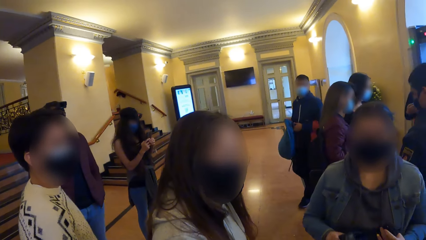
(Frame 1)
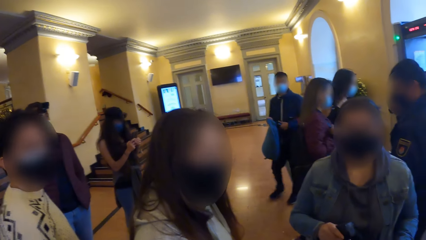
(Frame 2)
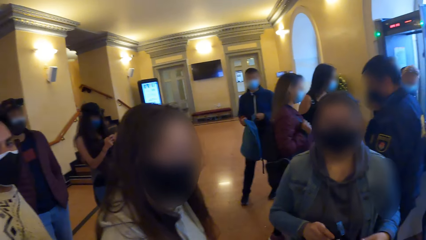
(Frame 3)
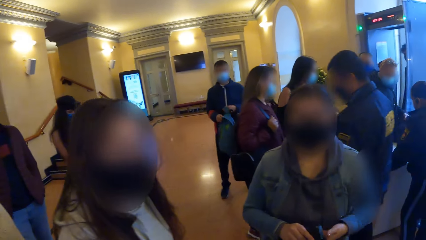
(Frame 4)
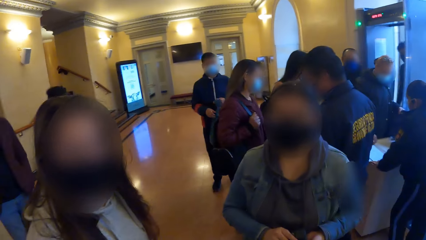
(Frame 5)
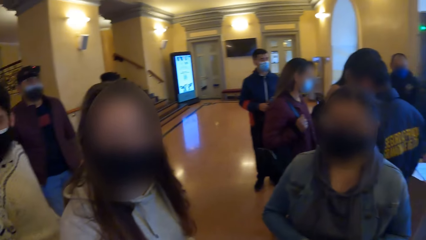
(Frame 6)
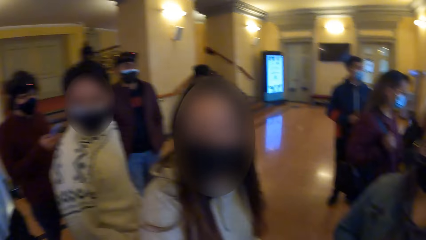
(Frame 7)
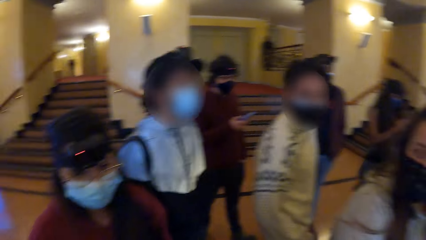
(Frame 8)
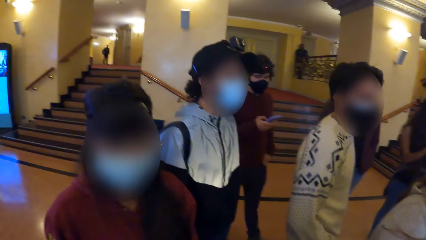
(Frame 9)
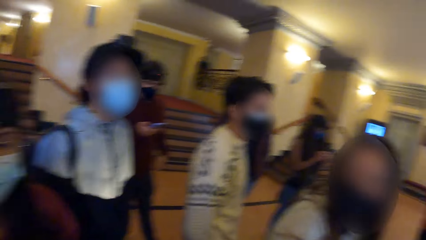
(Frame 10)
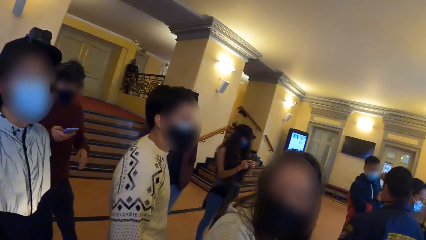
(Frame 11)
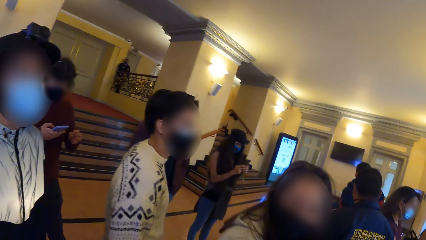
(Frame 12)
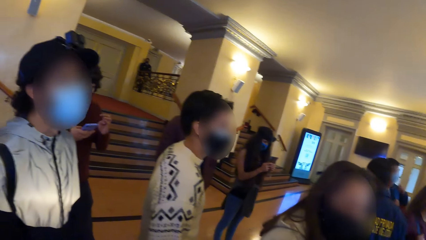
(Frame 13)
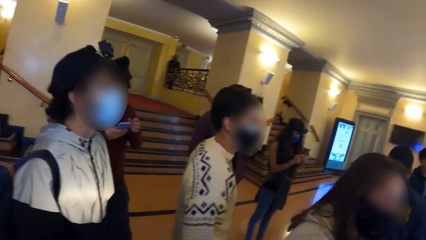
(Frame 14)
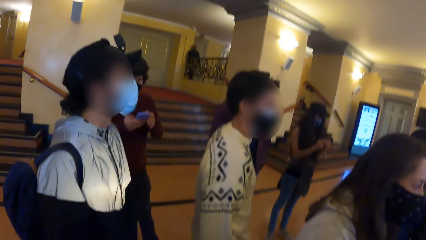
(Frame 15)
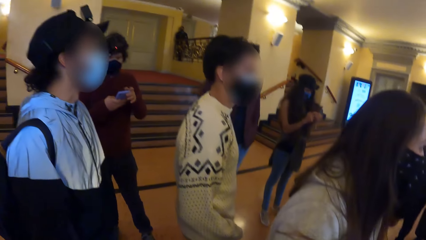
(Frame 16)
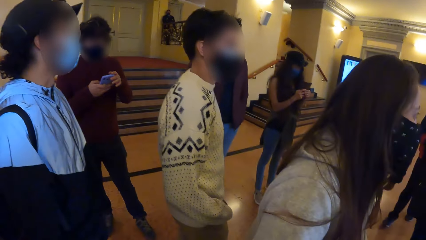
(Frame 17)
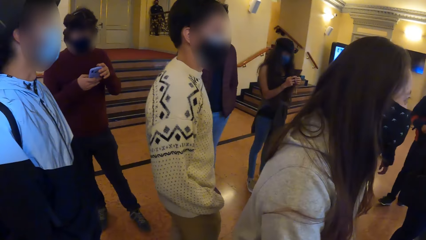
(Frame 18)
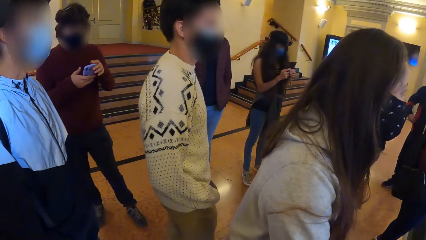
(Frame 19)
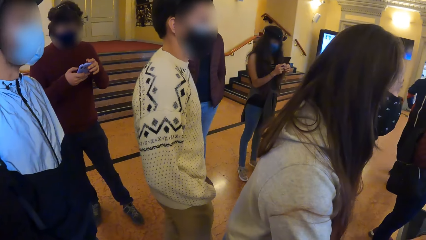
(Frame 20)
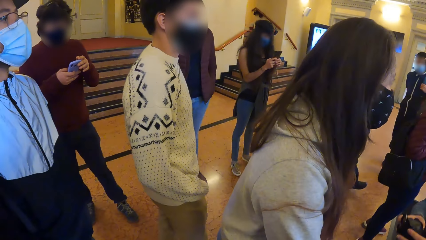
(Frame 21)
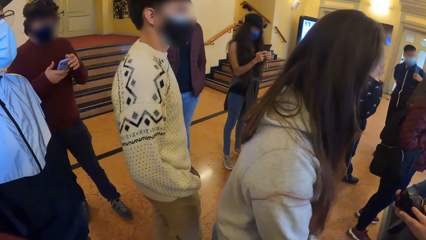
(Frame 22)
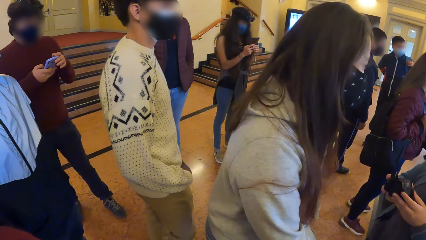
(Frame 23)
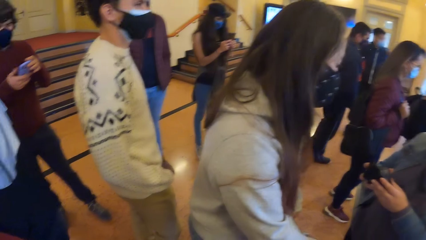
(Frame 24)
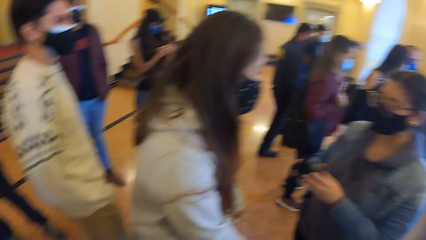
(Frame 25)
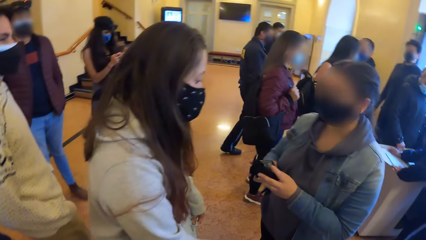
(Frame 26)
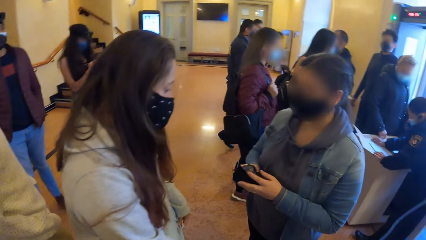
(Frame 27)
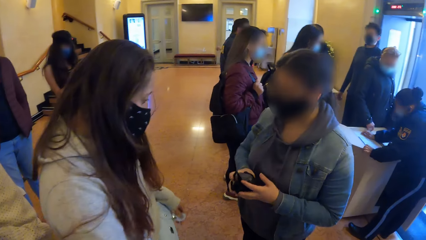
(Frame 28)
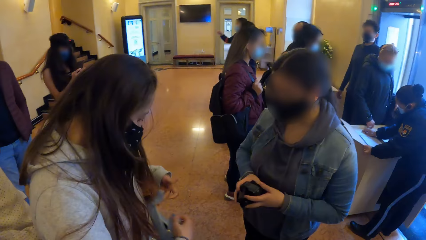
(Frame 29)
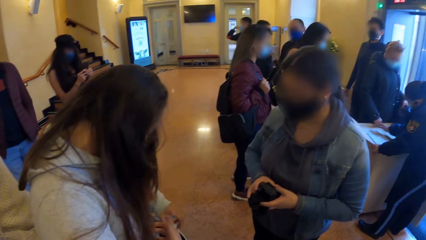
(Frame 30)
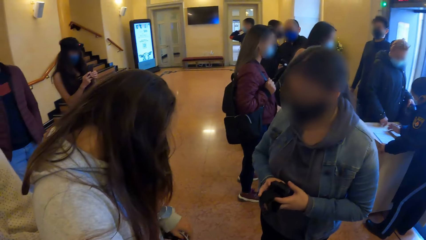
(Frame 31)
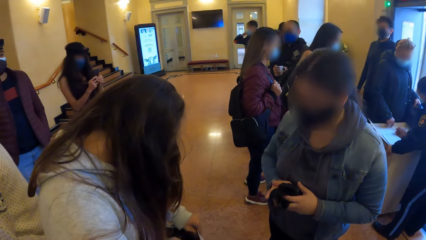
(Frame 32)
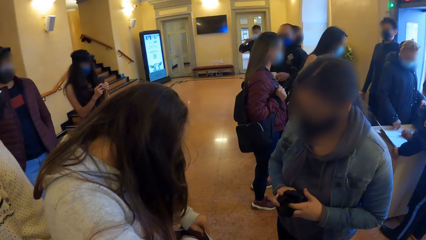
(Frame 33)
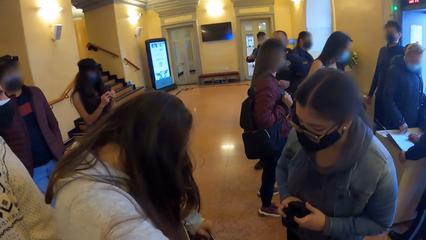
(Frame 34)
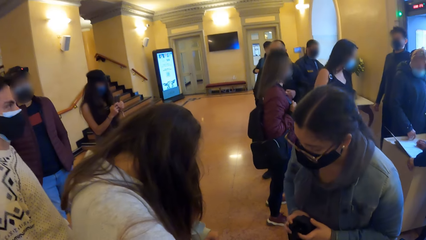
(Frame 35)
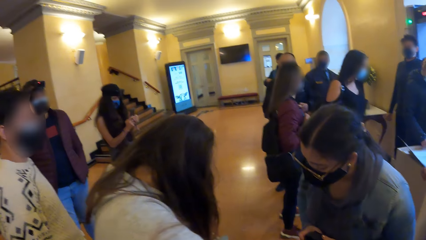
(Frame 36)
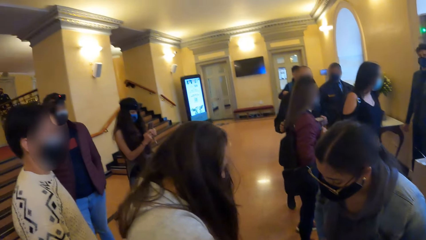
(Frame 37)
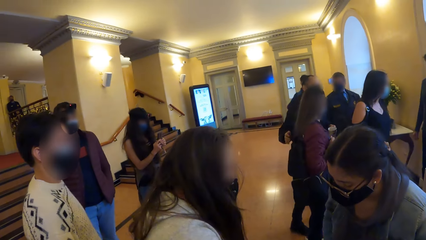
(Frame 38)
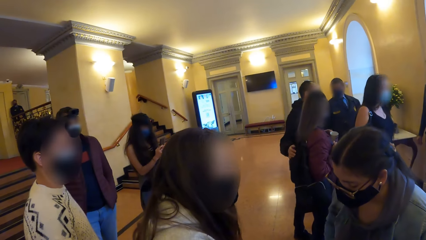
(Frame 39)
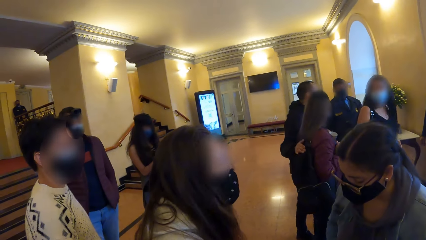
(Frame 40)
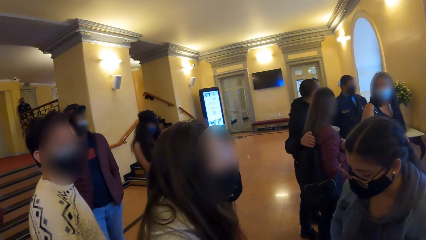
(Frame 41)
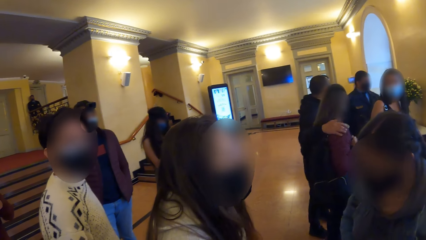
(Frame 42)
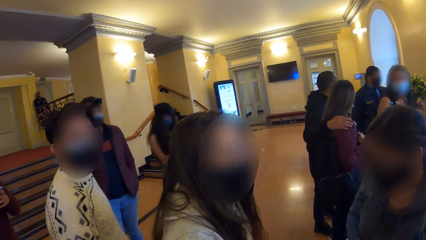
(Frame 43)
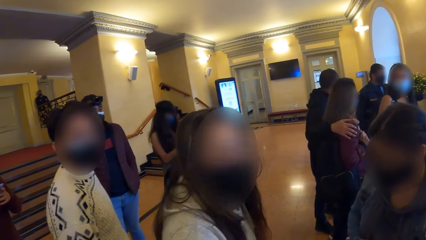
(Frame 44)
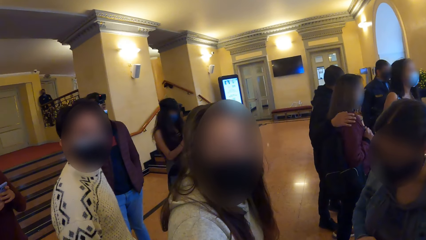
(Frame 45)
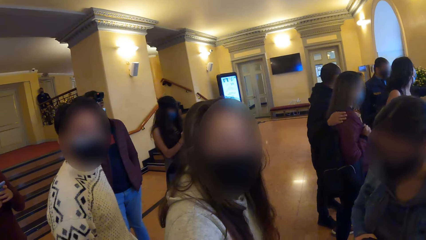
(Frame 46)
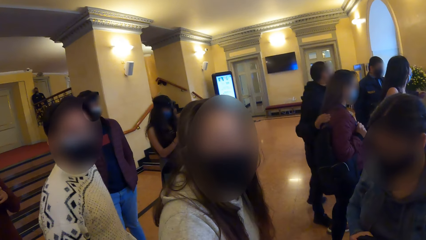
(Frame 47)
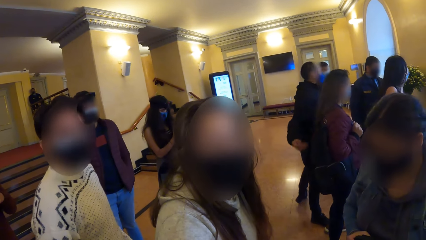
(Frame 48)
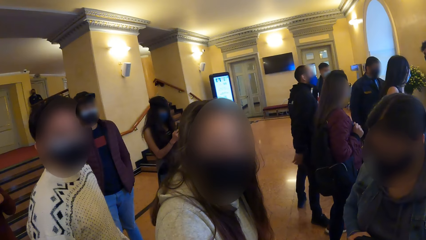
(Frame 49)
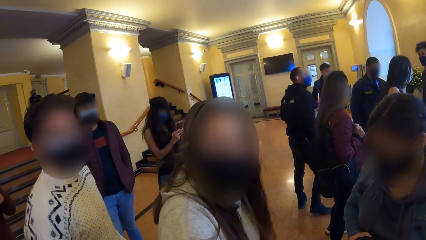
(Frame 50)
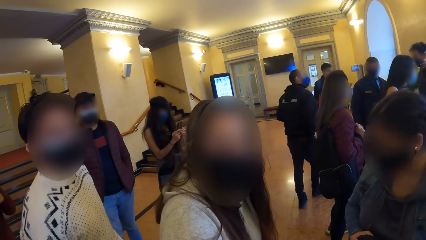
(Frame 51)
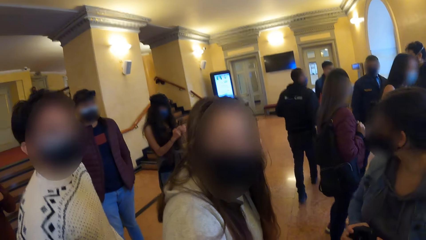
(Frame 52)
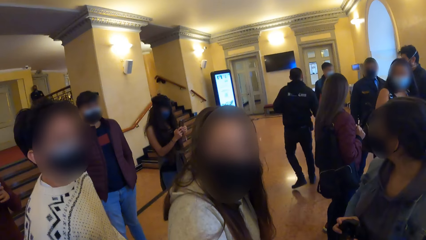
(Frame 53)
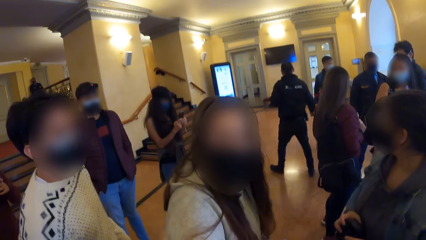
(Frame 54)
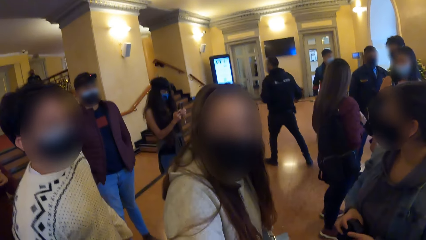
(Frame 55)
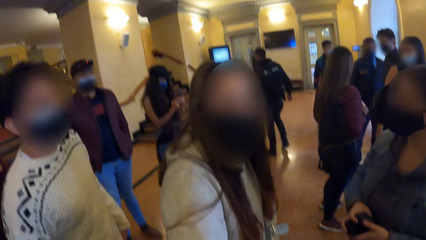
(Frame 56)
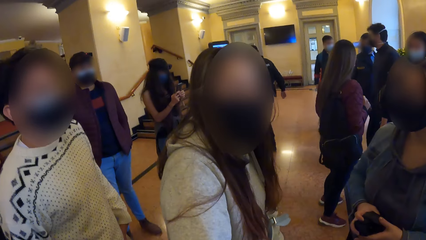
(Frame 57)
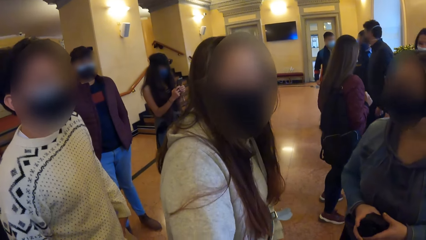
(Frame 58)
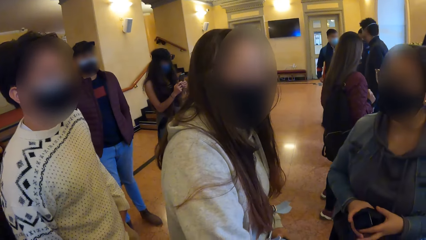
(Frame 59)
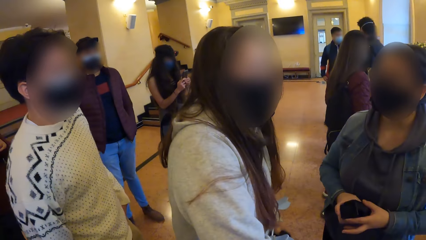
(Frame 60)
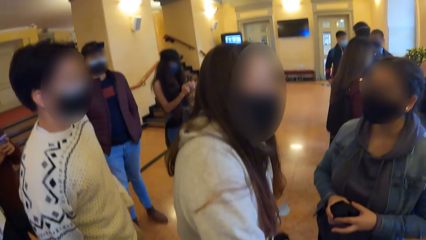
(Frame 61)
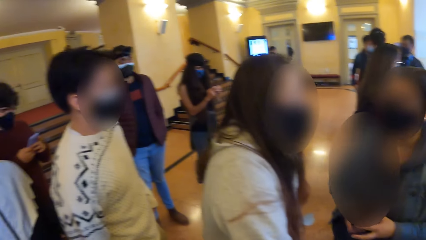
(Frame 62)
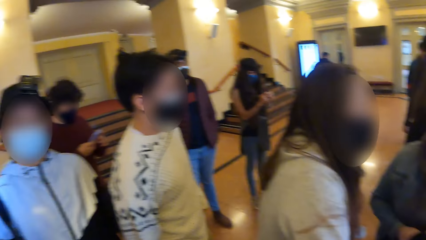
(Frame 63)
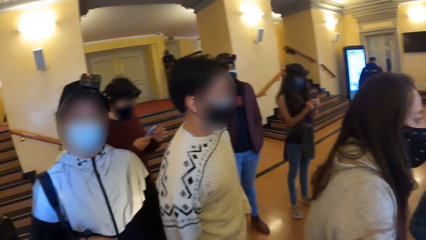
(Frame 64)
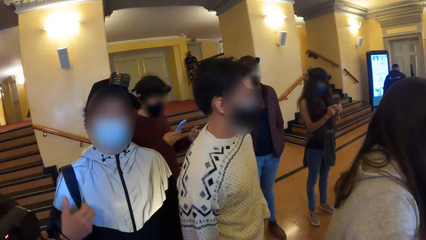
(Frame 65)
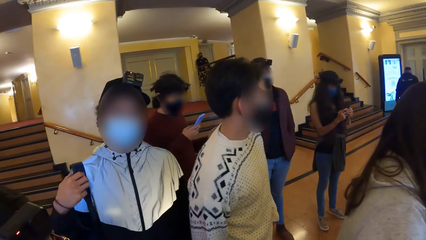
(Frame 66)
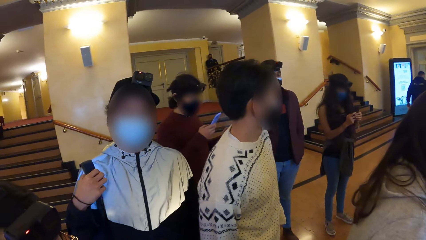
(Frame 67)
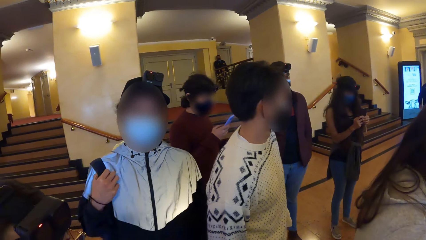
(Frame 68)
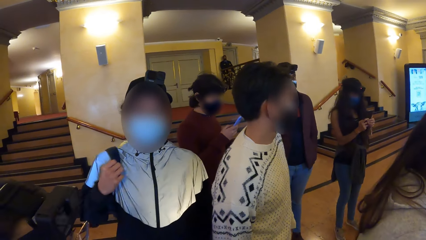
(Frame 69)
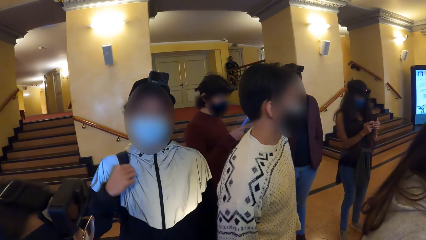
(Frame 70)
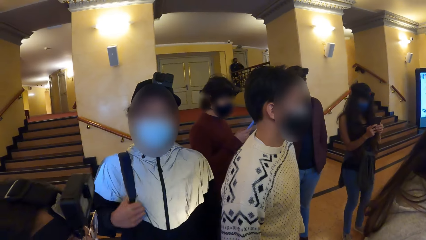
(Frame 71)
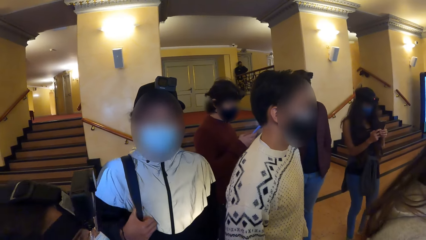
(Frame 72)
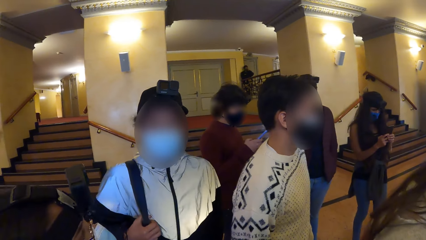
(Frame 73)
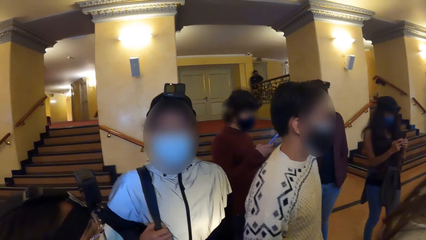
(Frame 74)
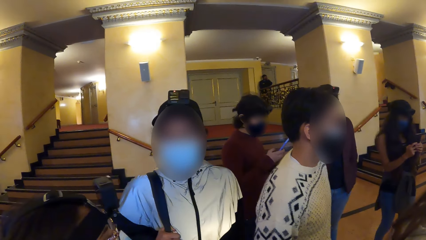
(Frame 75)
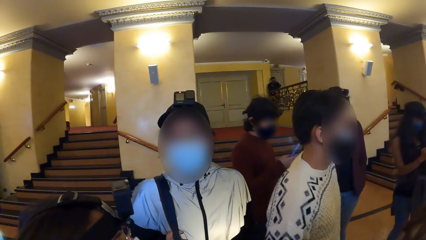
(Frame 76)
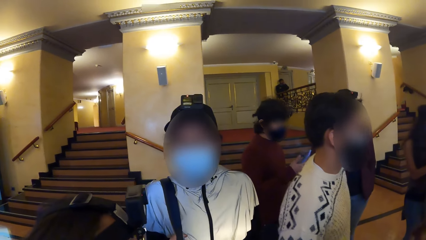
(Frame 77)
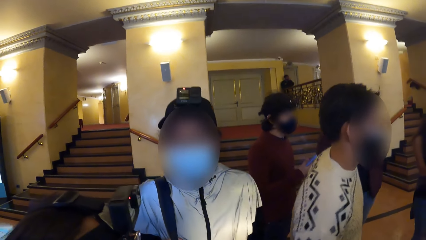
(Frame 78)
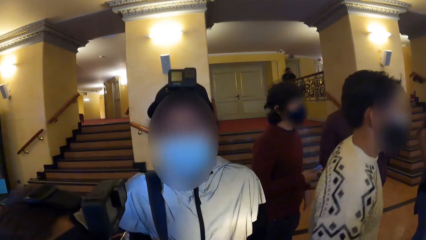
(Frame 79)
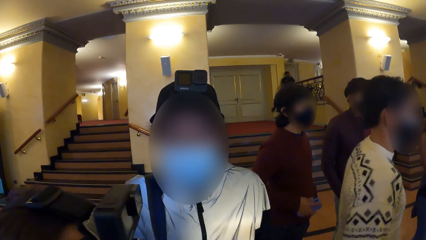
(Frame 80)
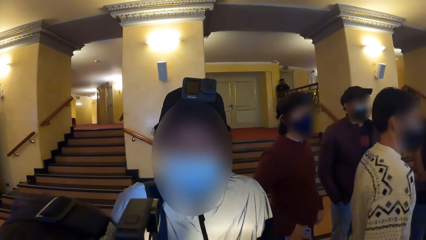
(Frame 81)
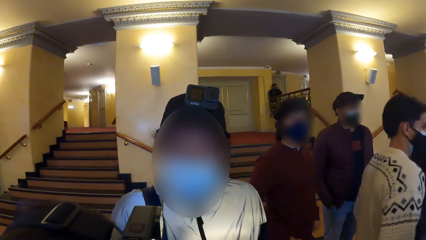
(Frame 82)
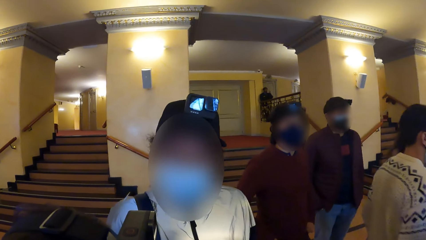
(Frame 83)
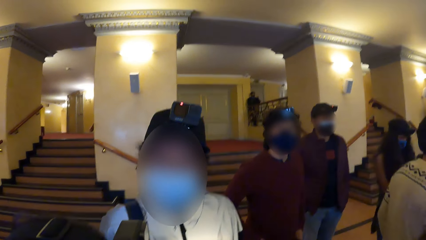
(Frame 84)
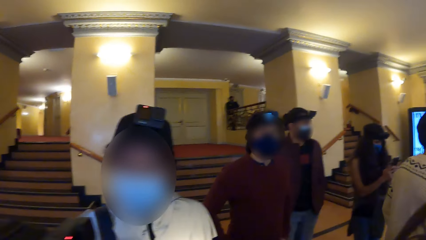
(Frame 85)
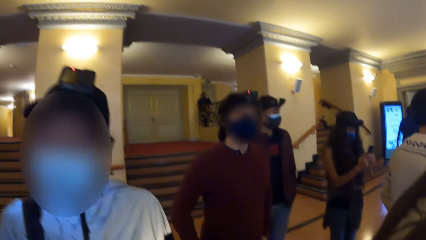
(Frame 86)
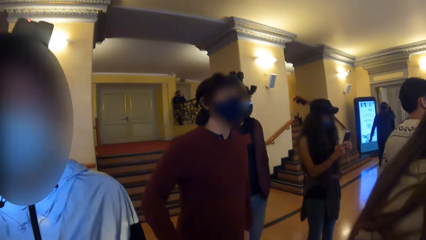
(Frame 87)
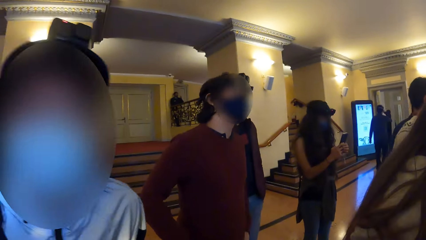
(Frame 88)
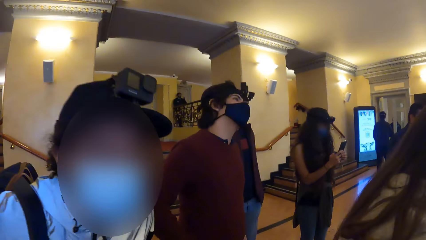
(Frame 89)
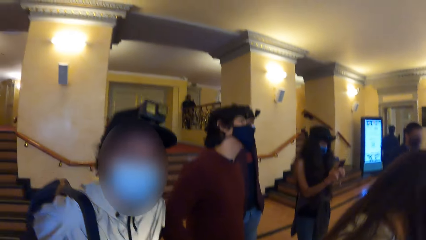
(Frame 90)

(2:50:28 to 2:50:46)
A man operates a phone in his right hand. The man holds the phone with his hands. A woman holds the head camera with her hands. Another woman touches her bag with her hands. The man operates the phone in his hands. He operates it again. Another man holds his backpack with his right hand.
